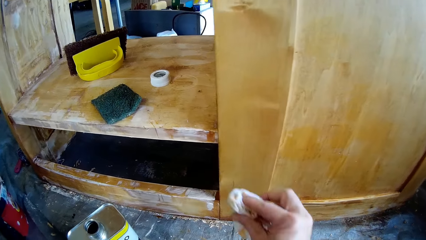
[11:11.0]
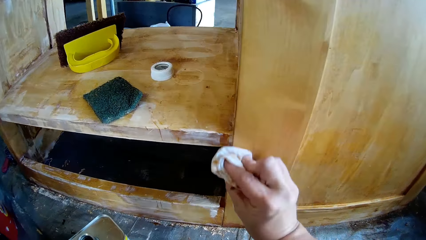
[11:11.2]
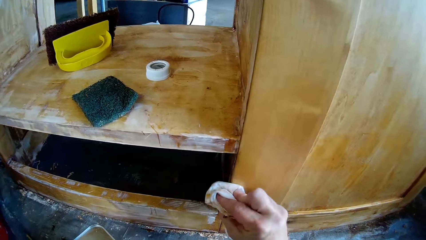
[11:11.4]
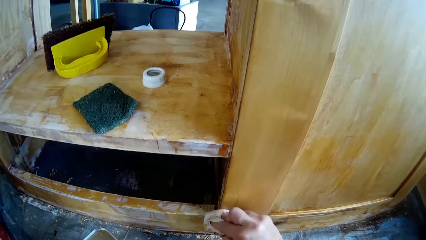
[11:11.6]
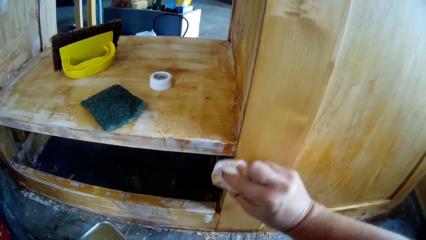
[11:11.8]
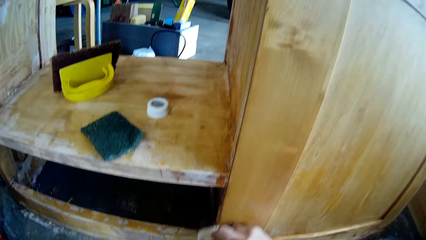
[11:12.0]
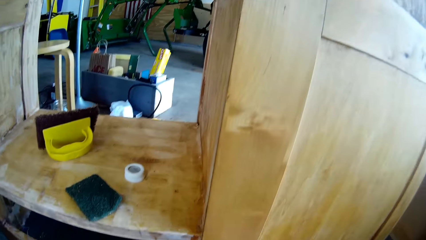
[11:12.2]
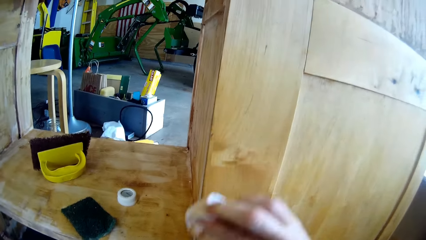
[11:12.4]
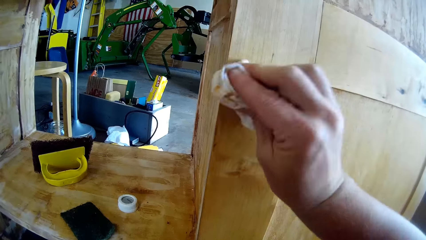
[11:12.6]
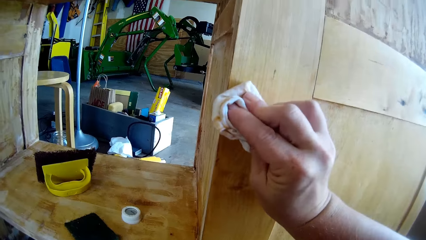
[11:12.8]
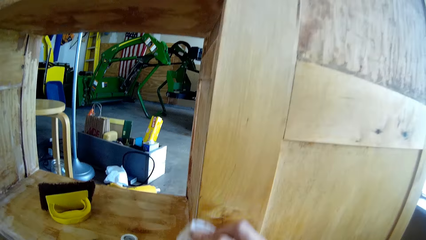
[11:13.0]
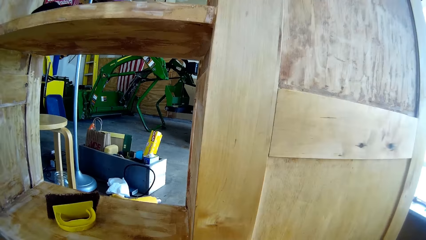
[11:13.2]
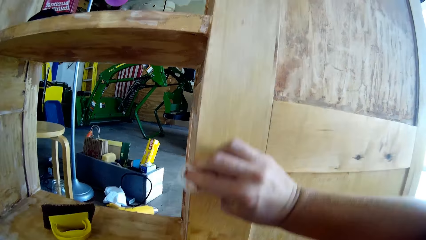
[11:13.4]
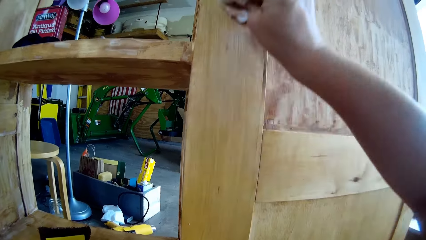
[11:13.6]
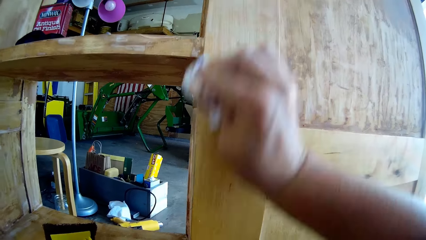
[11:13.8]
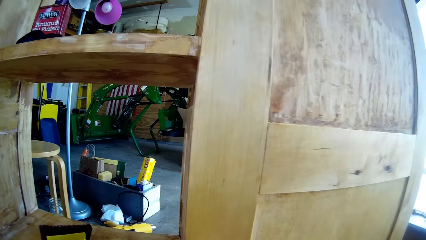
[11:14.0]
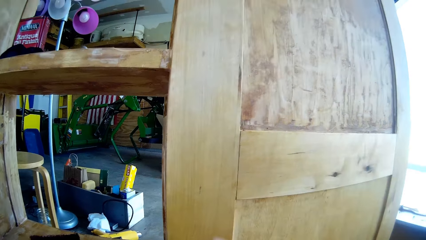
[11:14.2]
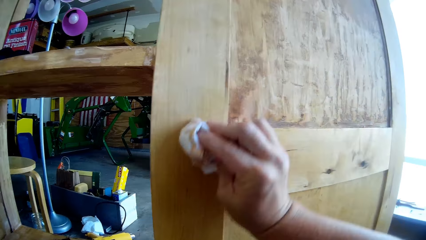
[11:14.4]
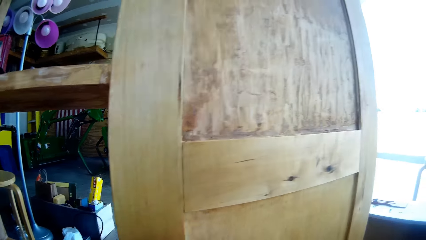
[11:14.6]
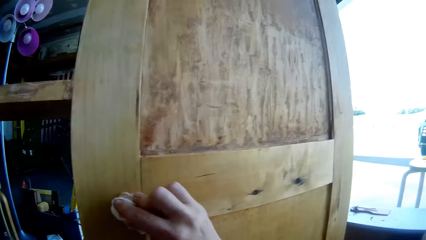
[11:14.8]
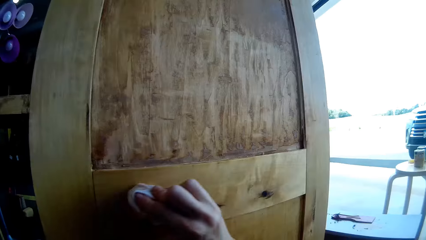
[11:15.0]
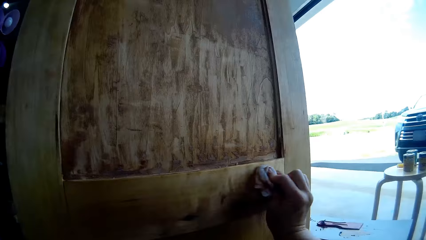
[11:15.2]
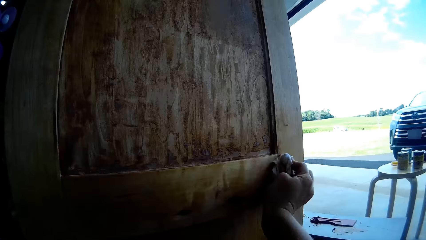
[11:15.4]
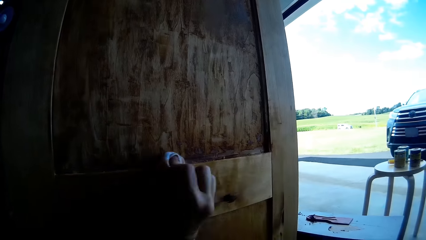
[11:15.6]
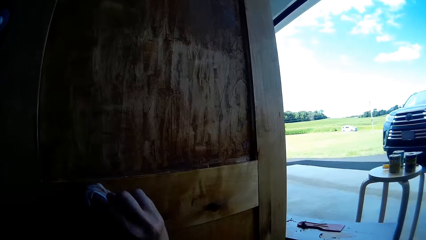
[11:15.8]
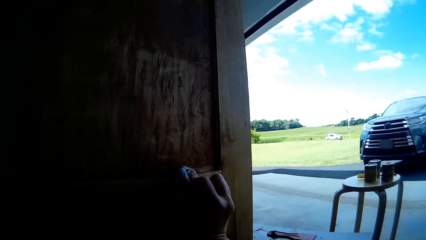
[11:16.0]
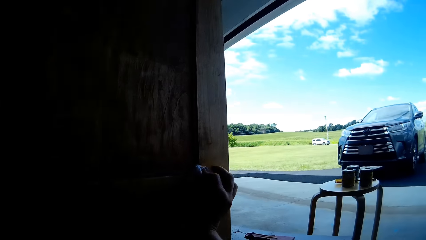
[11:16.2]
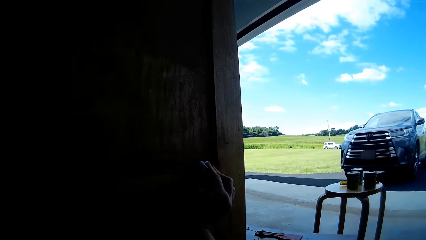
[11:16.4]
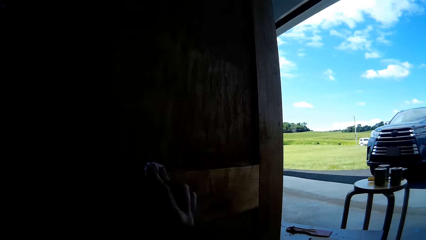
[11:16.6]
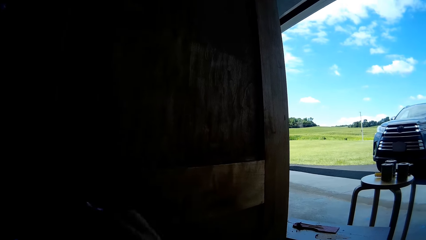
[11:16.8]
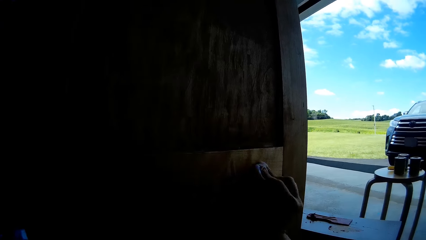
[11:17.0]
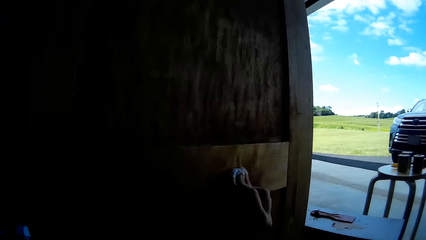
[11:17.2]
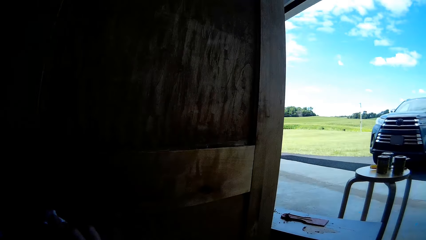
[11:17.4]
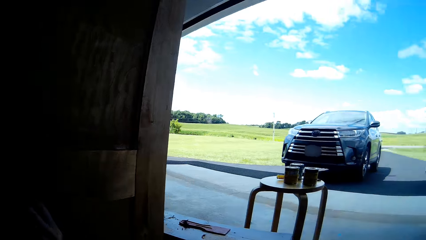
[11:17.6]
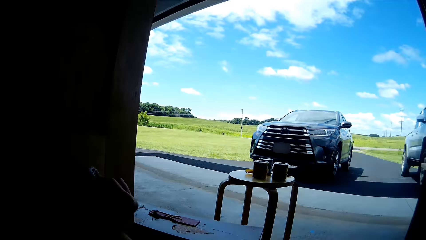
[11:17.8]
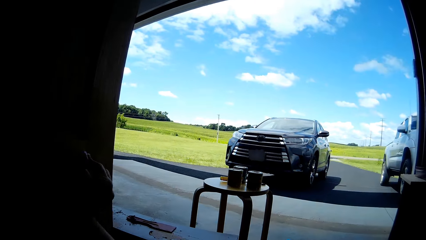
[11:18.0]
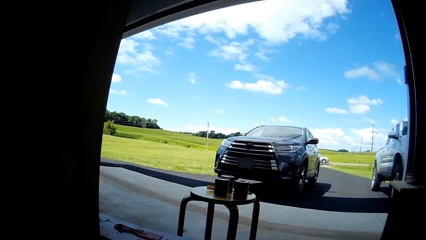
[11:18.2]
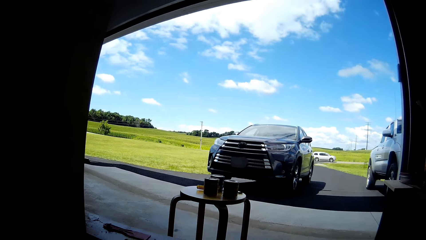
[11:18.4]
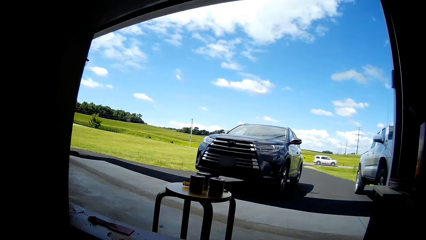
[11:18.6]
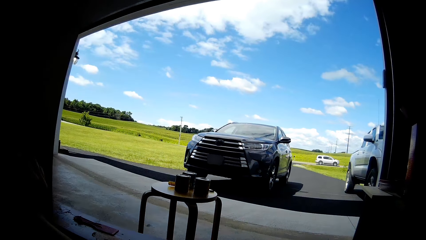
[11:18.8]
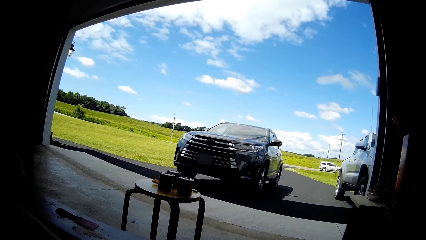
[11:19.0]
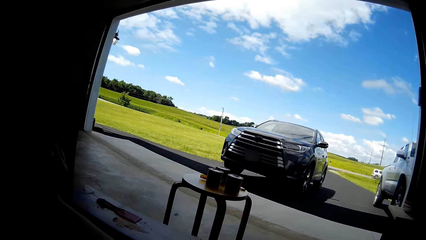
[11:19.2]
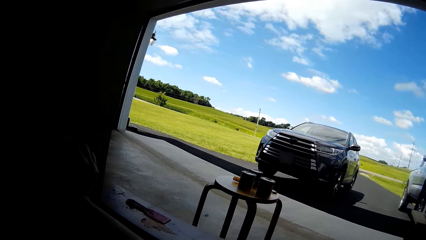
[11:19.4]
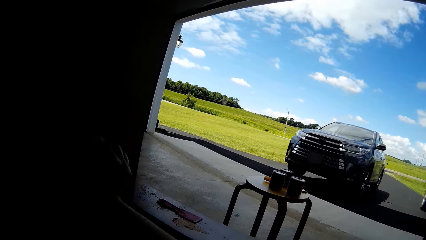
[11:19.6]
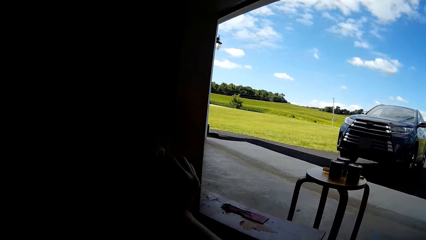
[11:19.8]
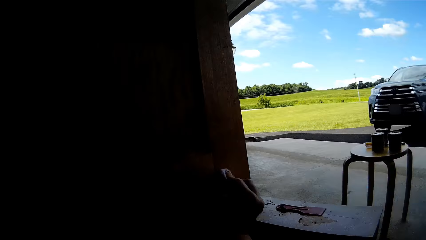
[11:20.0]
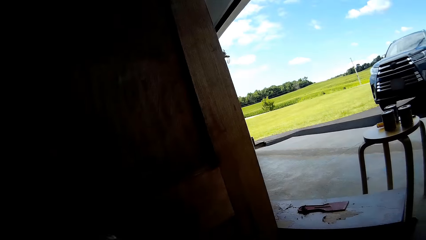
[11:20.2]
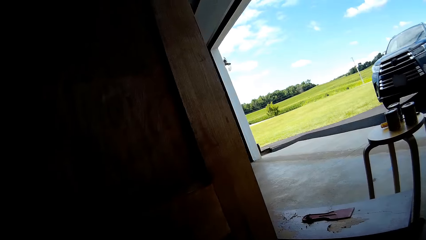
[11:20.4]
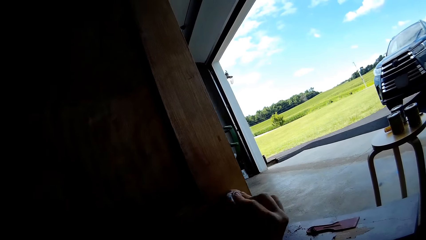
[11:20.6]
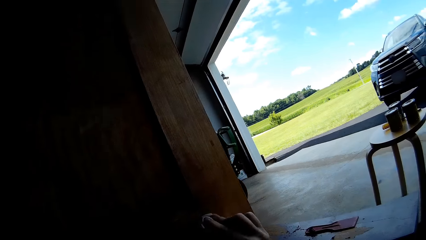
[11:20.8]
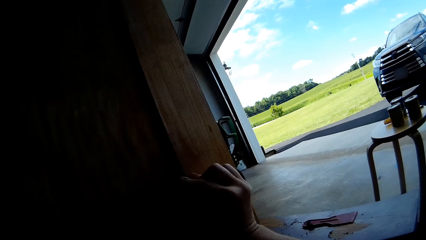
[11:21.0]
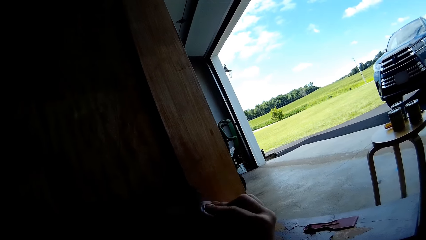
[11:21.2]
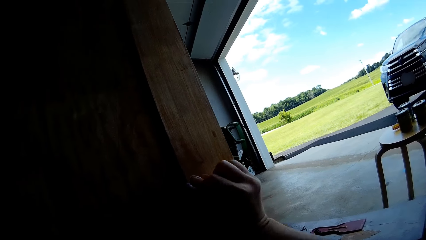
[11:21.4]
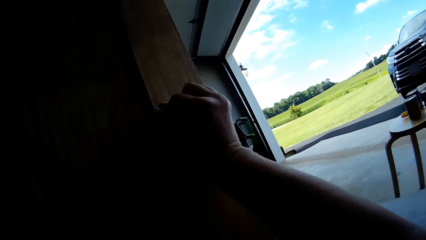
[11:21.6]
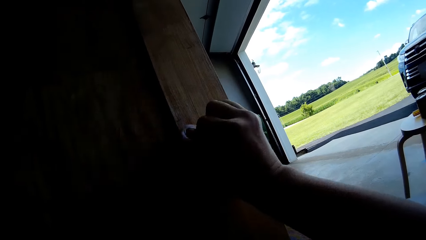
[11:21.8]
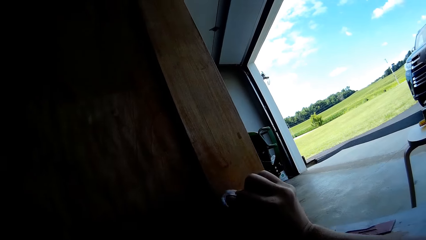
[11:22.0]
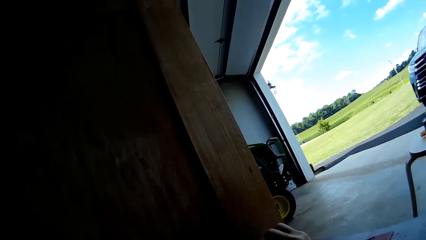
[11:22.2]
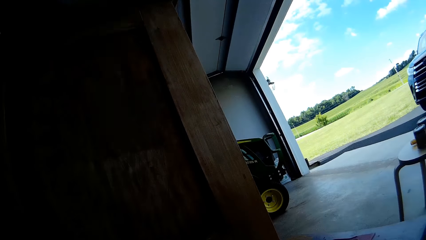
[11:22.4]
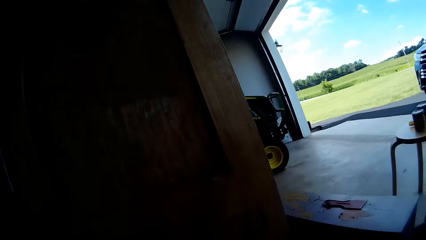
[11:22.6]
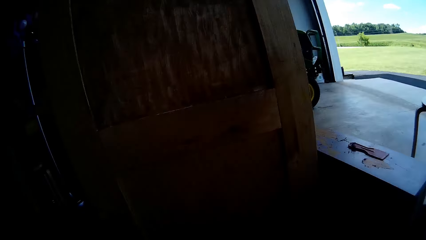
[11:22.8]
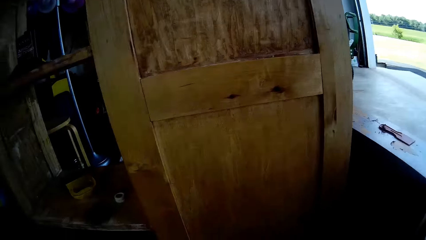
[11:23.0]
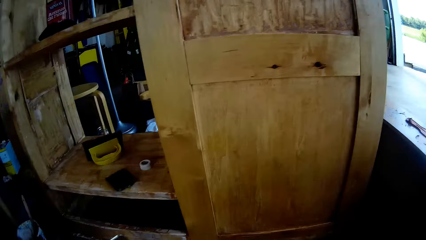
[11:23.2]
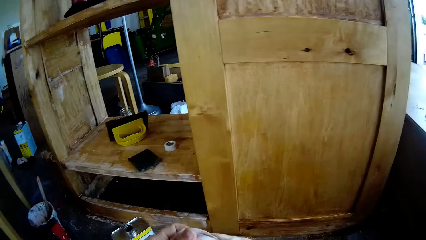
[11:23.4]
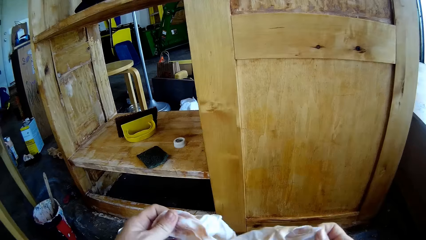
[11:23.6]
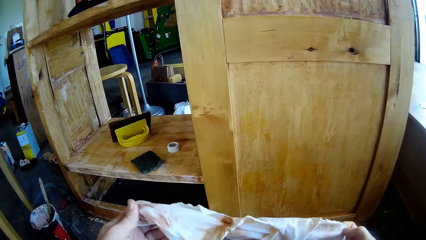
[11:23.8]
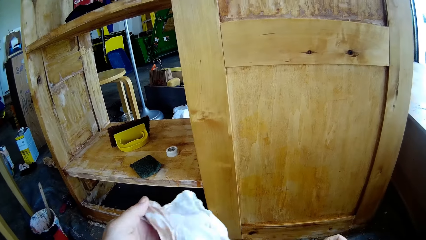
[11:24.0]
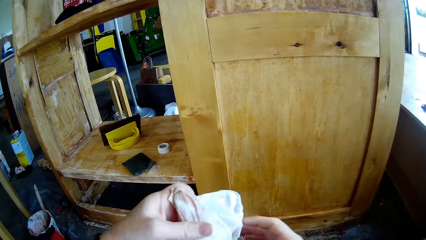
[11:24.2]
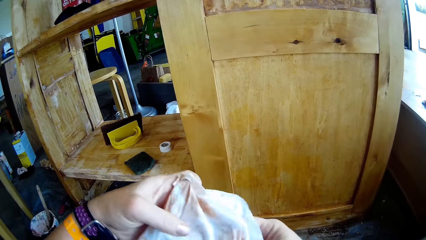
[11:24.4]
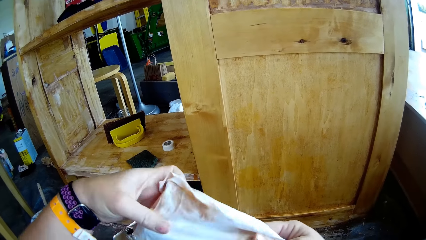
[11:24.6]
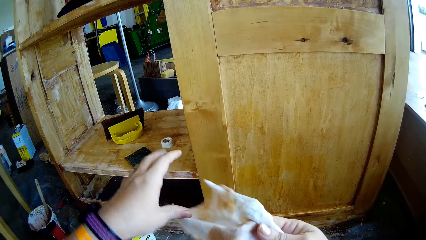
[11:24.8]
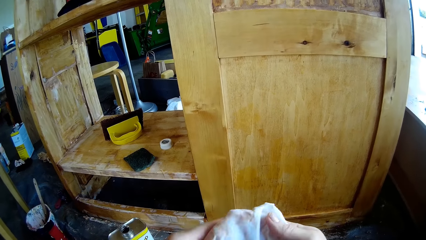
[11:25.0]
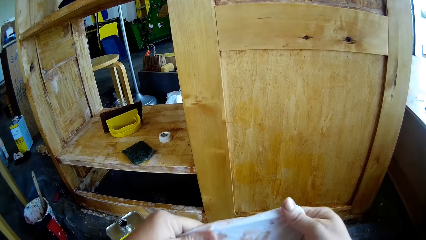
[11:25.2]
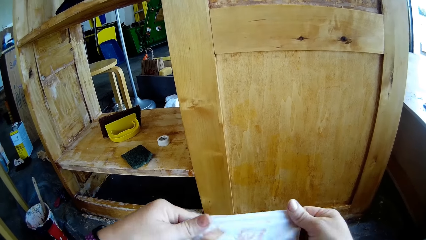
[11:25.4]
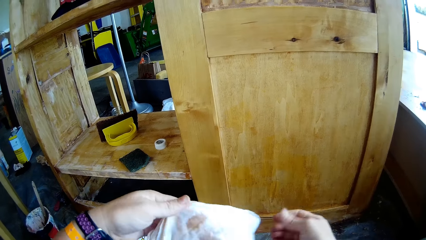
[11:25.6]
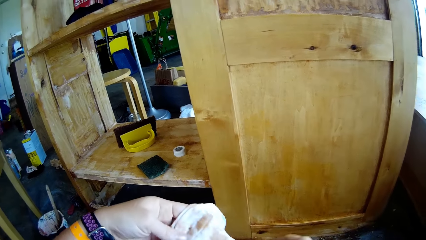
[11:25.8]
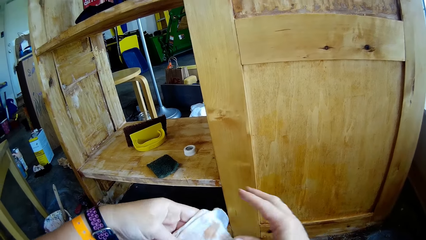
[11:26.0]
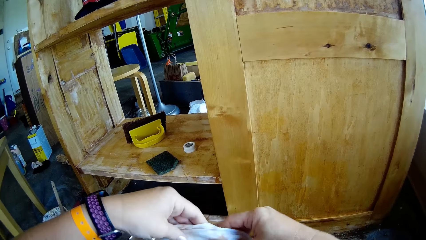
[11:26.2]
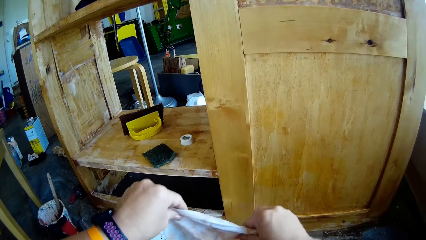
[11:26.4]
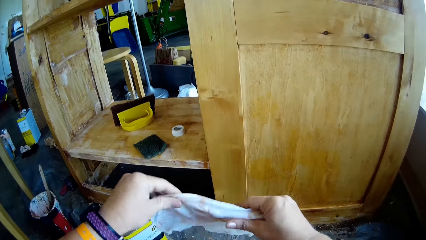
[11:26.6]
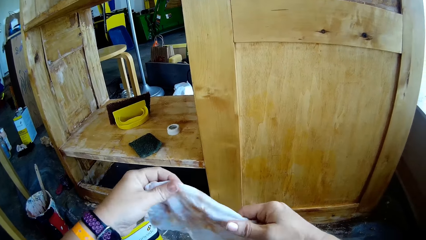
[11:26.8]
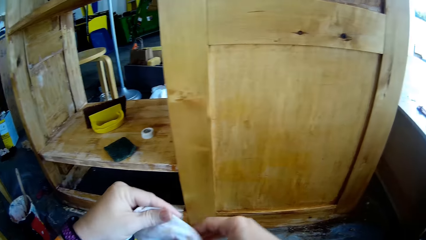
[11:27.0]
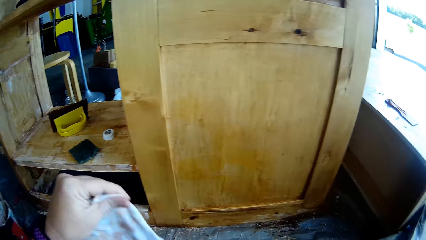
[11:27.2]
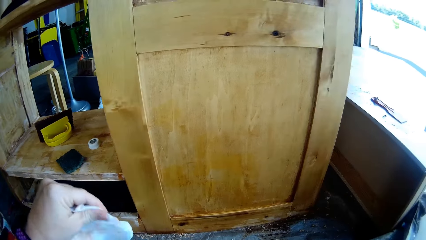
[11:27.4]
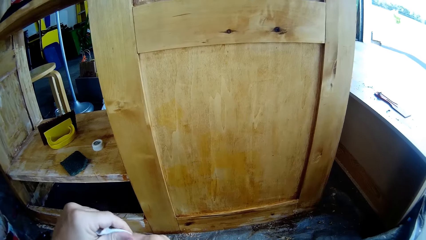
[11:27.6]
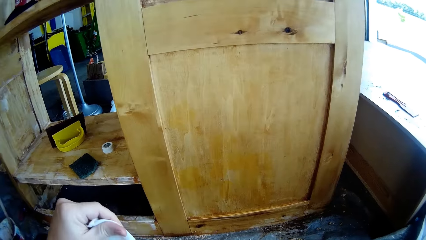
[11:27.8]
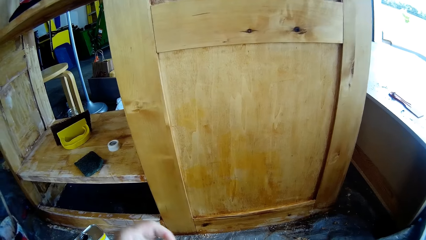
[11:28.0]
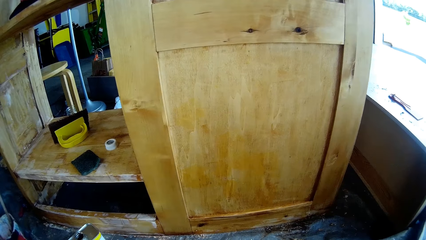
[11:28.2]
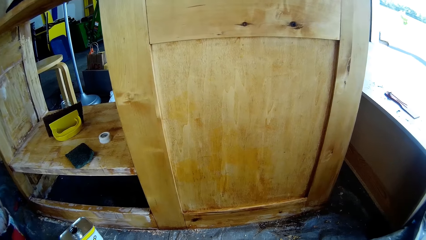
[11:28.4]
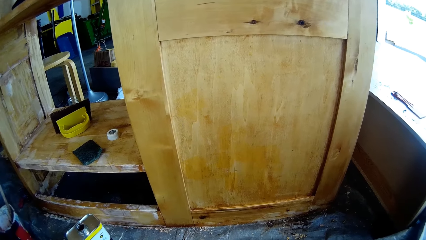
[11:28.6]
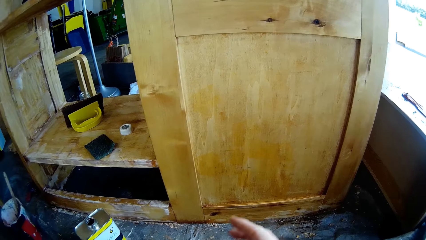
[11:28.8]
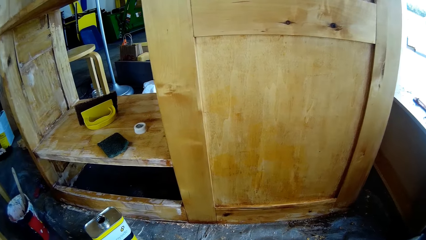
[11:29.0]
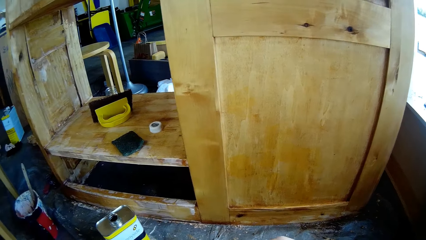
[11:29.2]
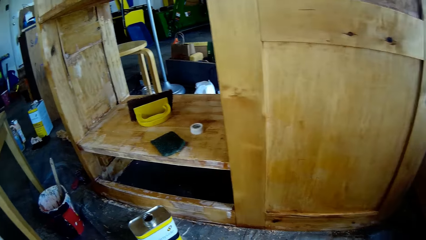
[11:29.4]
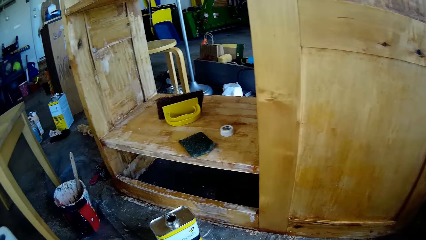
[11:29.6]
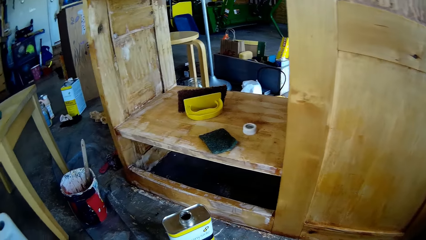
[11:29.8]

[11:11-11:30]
The camera wearer wipes the wooden structure with a cloth. They stretch the cloth.
